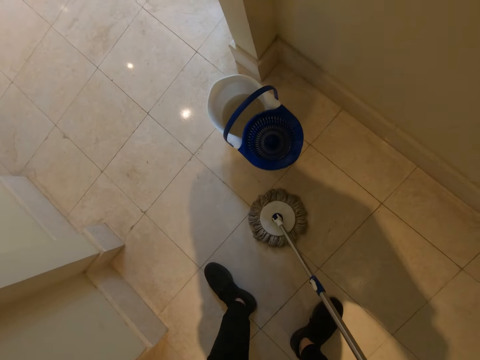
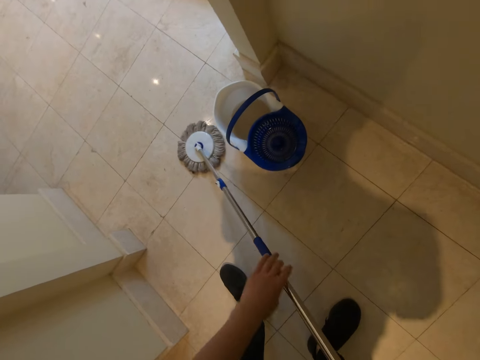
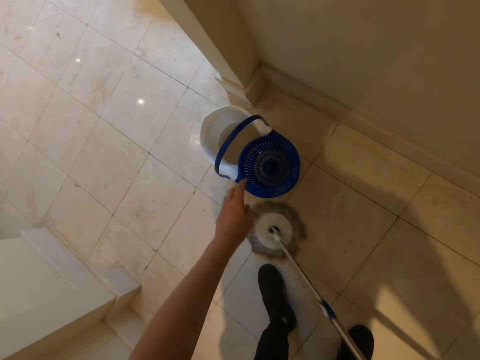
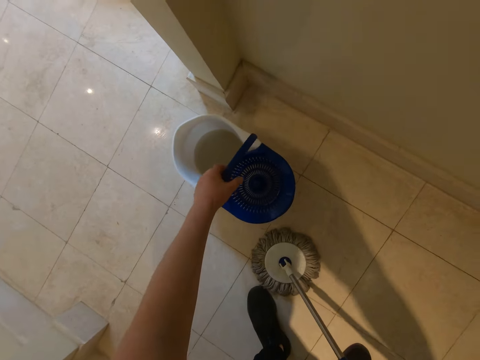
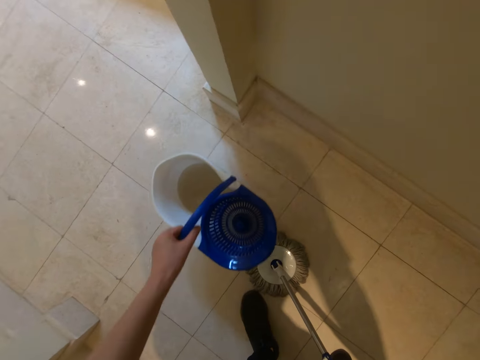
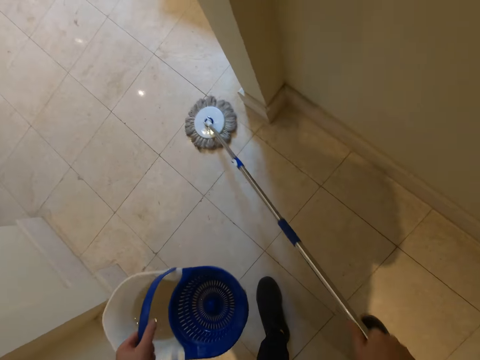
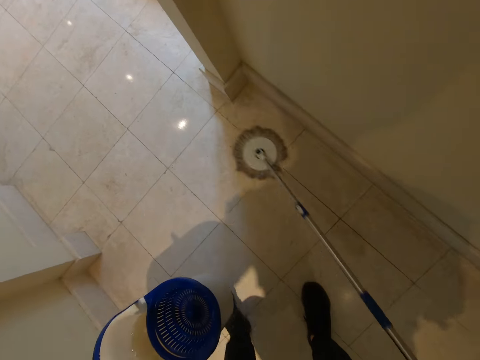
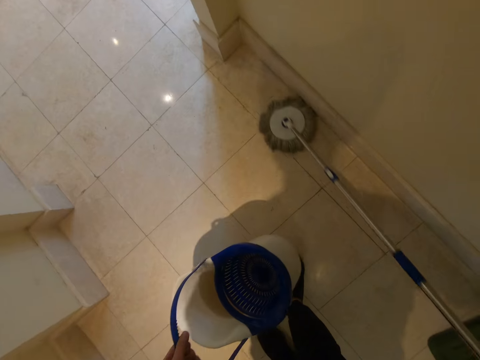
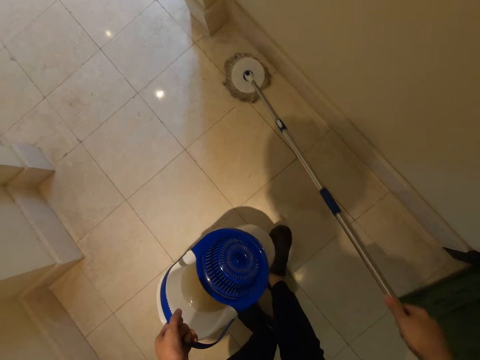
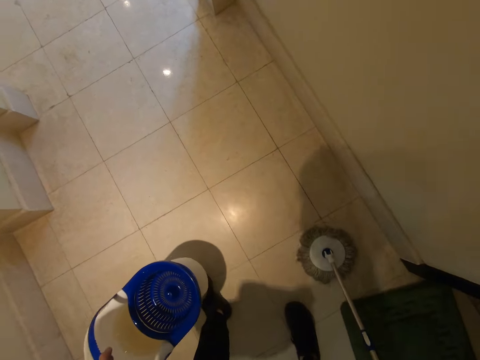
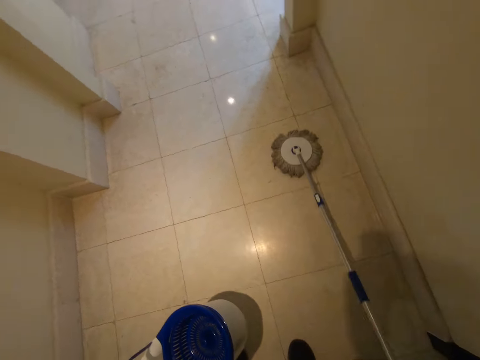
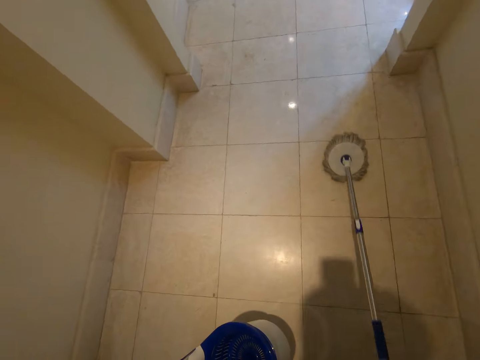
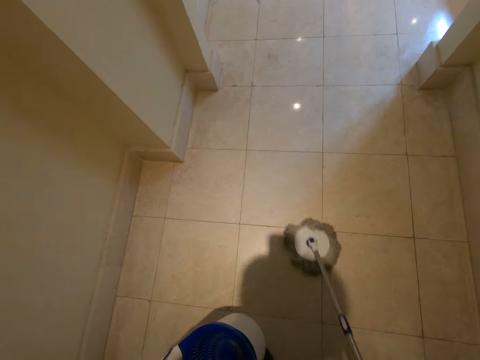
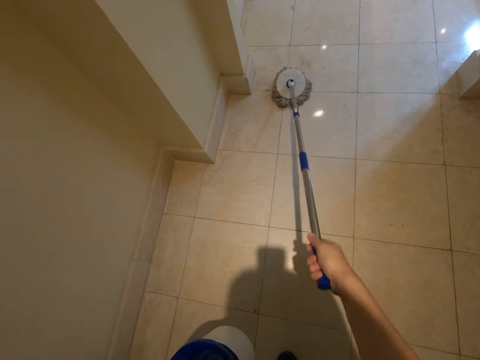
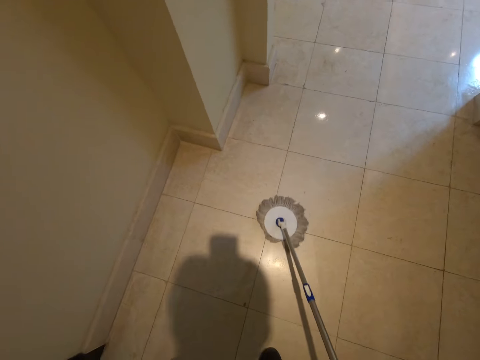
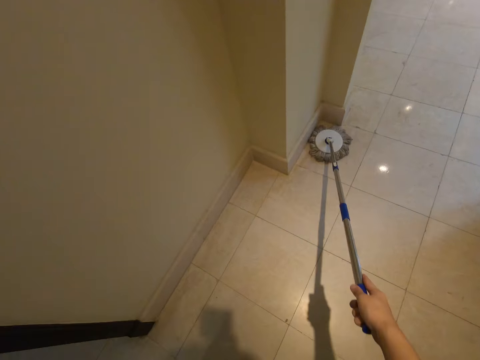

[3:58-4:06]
The camera wearer carries the mop bucket from the floor with his left hand. He mops the floor with the mop in his right hand.

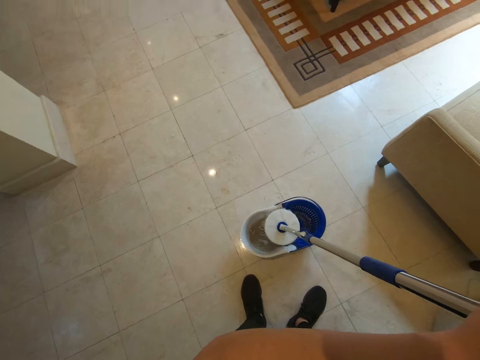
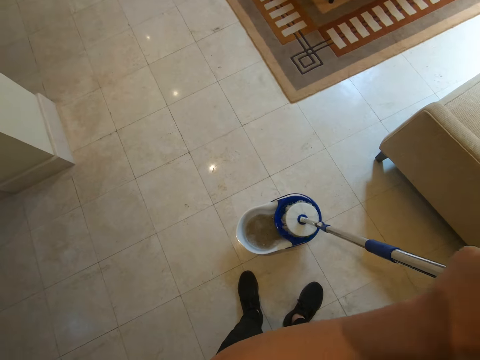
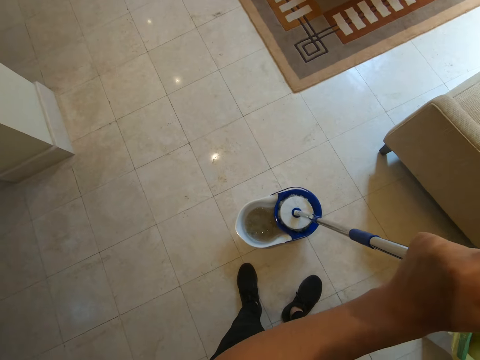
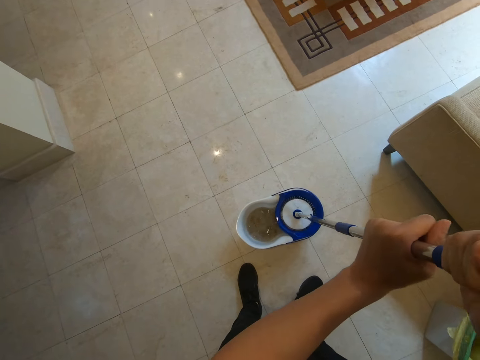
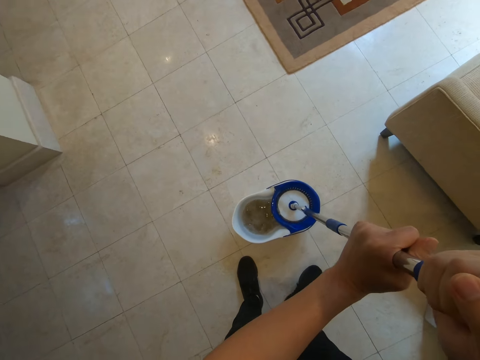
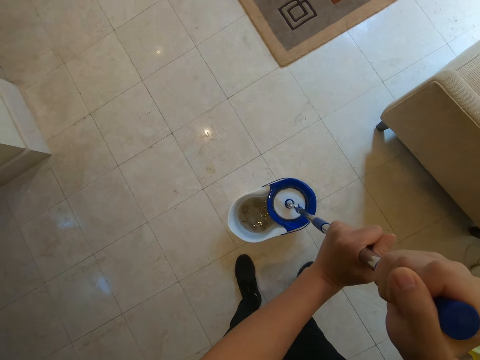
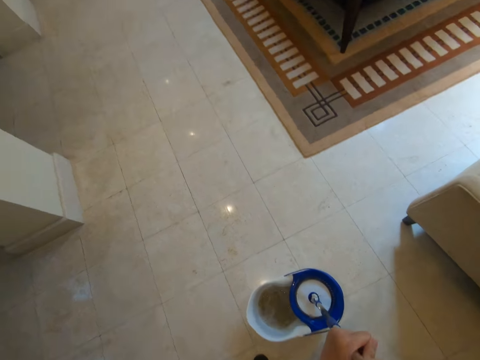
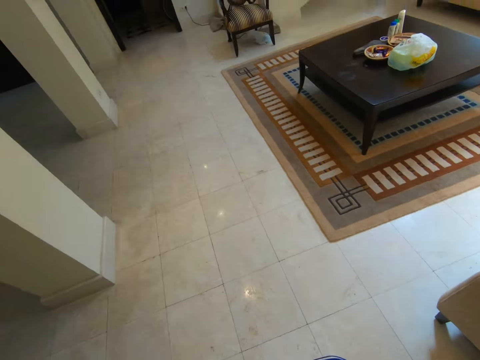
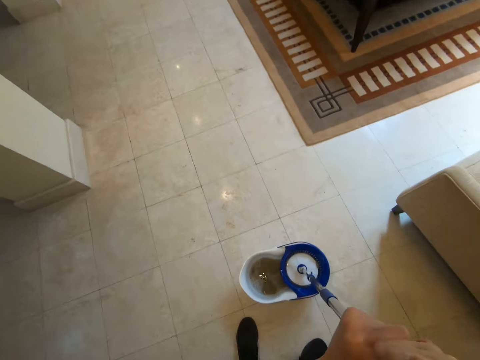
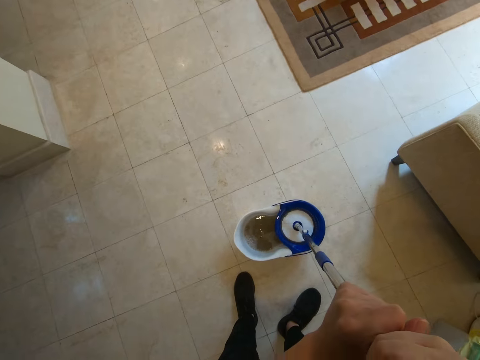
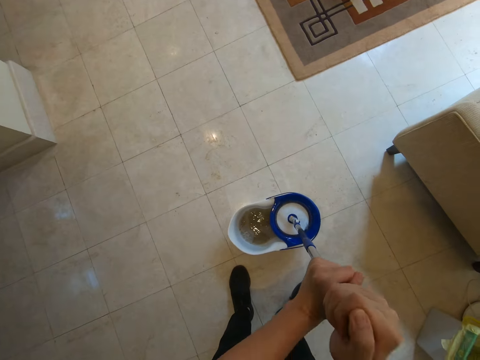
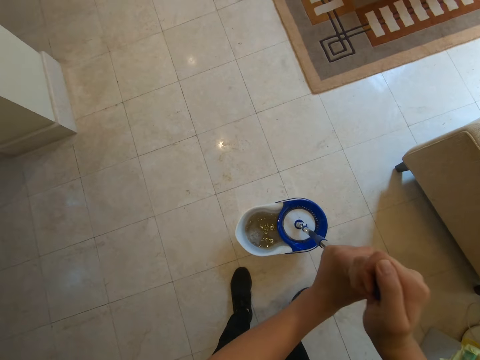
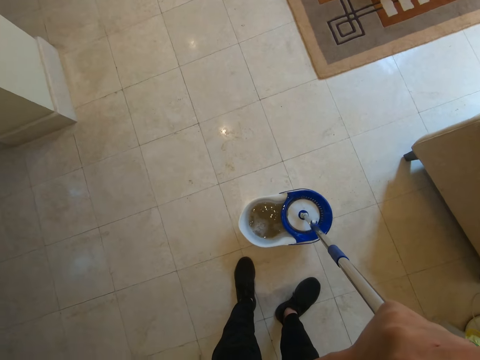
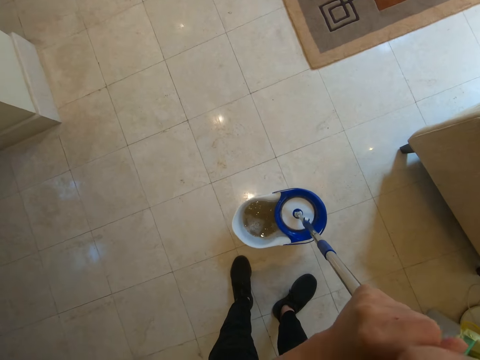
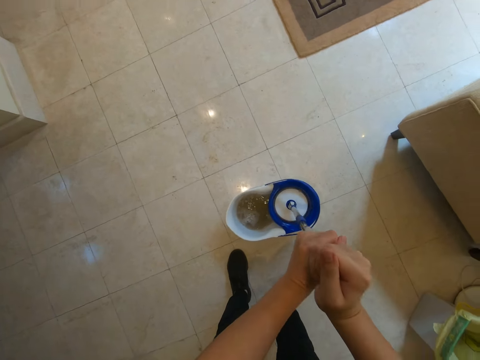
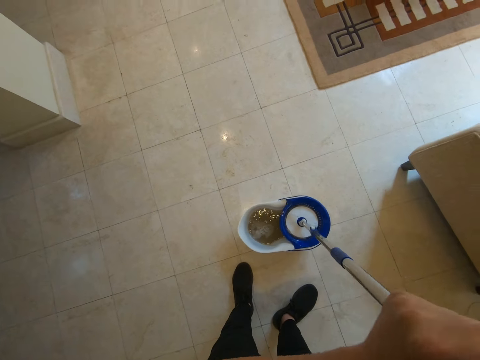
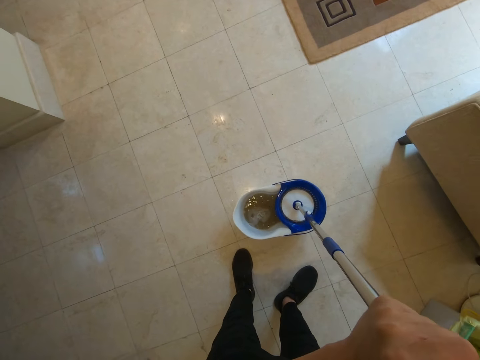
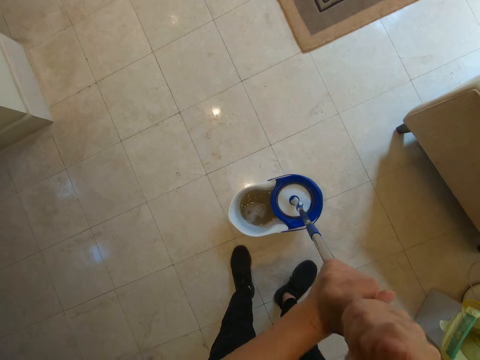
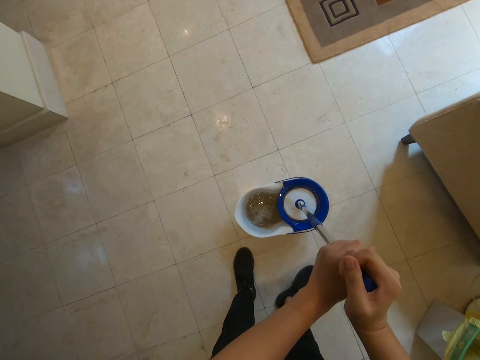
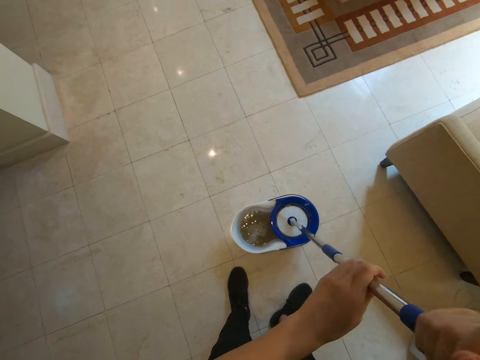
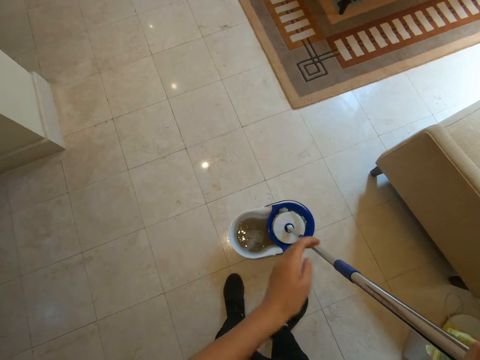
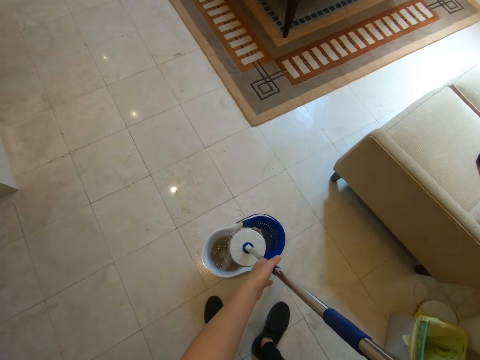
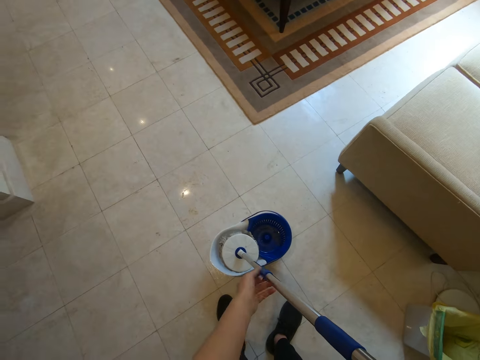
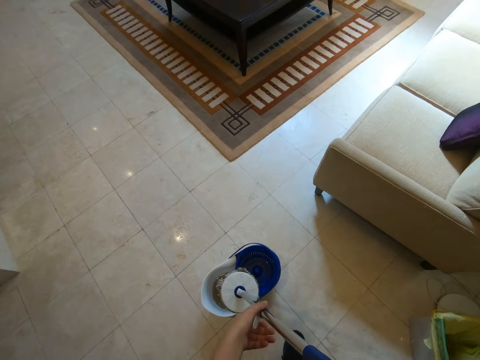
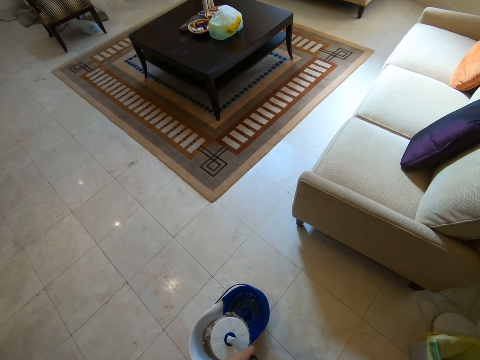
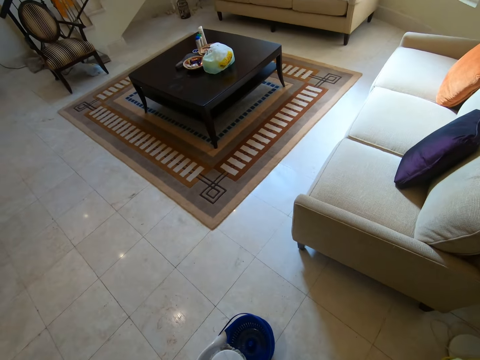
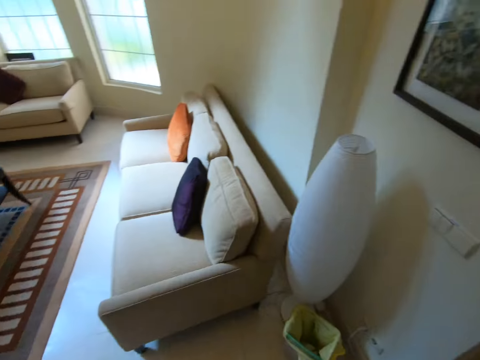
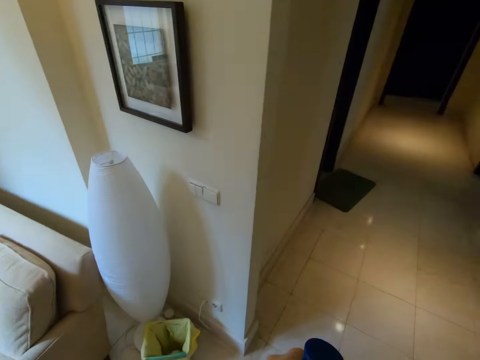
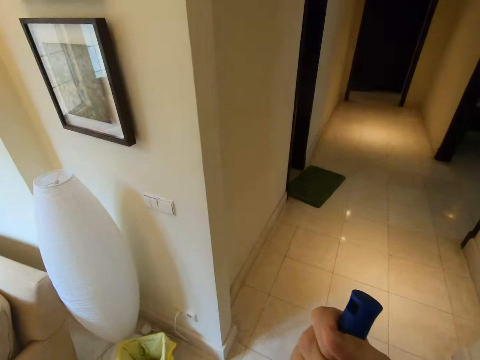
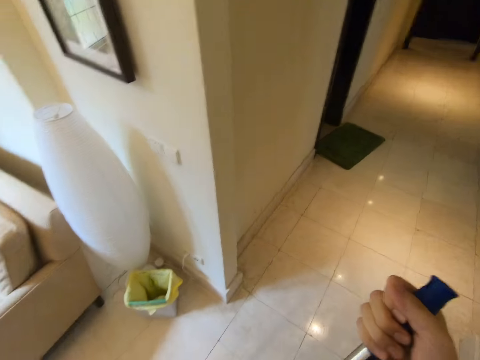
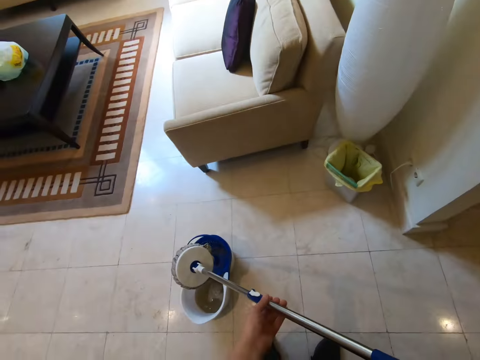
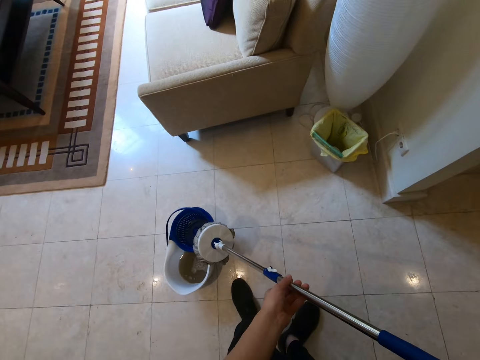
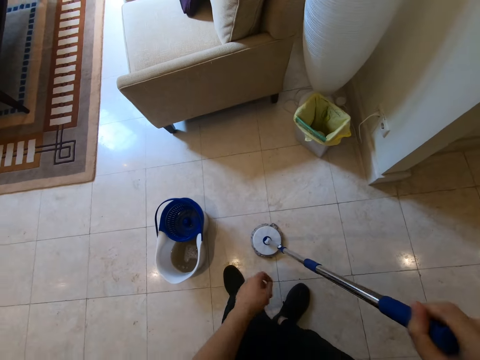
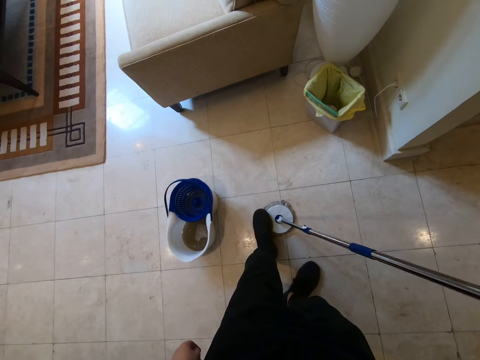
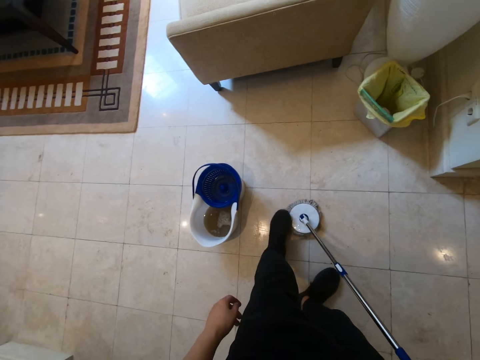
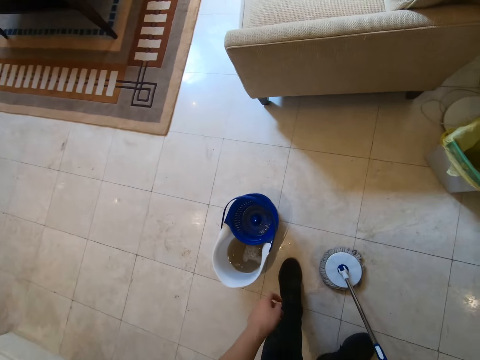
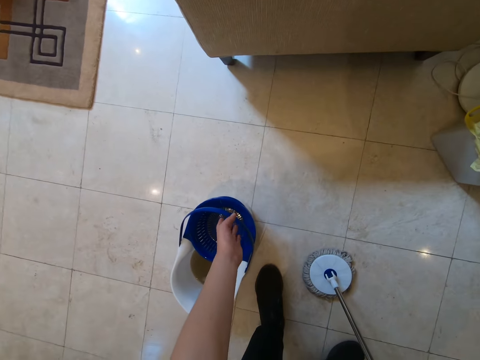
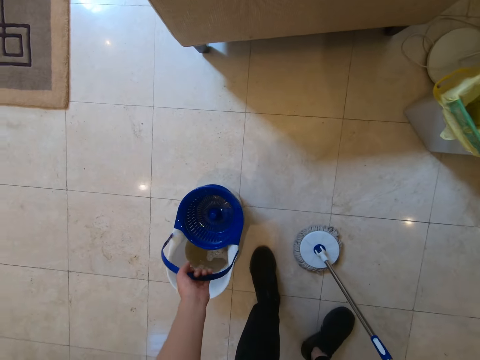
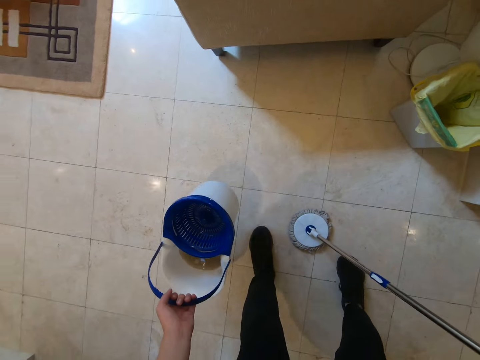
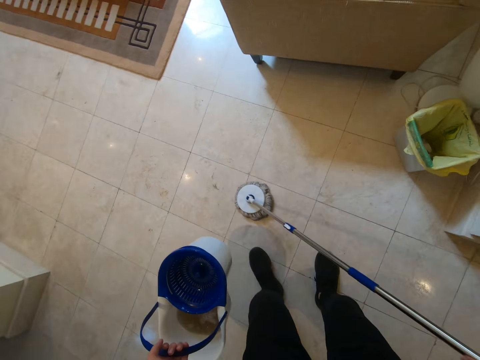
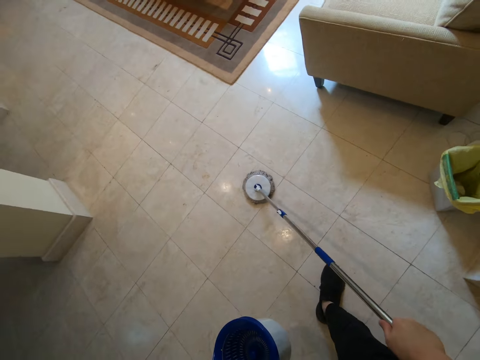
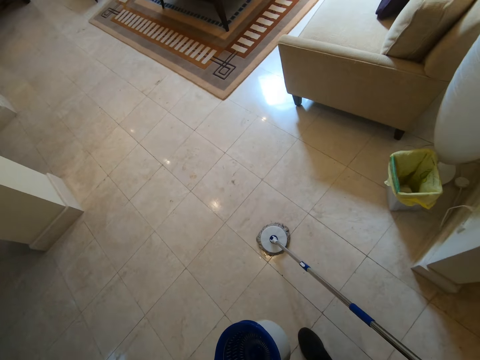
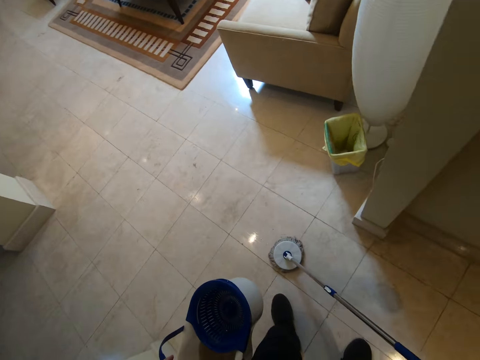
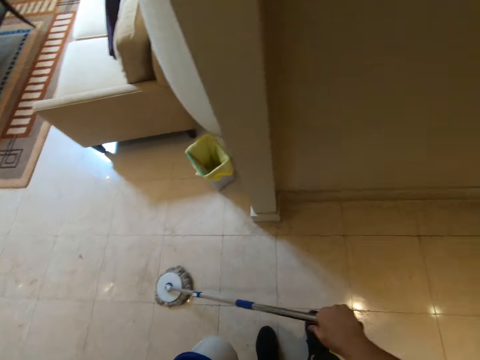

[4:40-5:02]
The camera wearer squeezes the spin mop with the squeezer on the mop bucket with both hands. He holds the mop with his right hand and adjusts the mop with his left hand. He steps on the mop with his left foot. He carries the mop bucket with his left hand. He mops the floor with his right hand.
